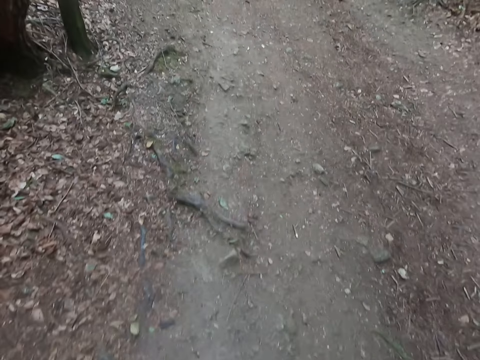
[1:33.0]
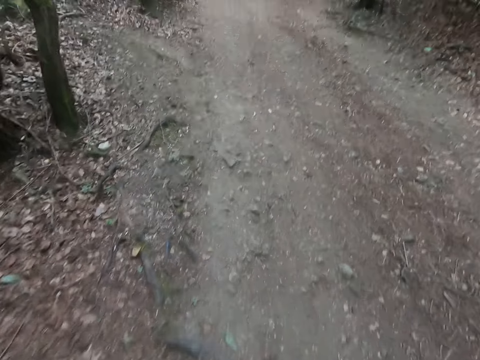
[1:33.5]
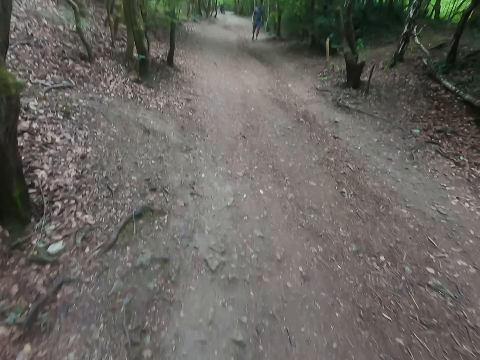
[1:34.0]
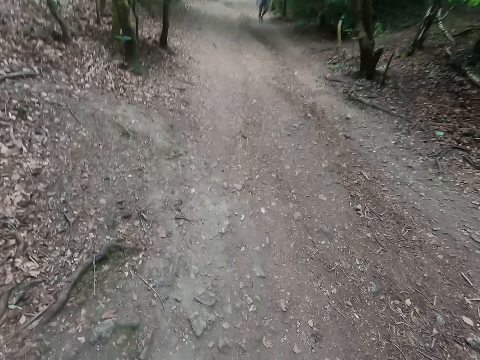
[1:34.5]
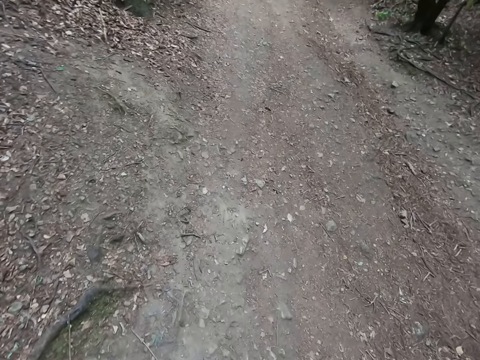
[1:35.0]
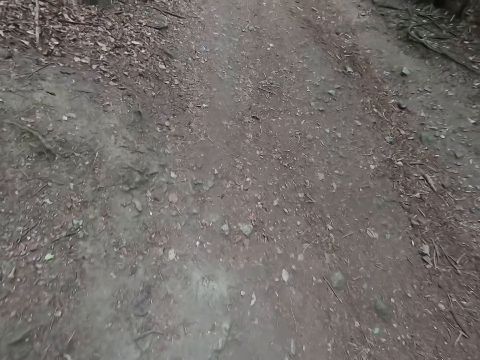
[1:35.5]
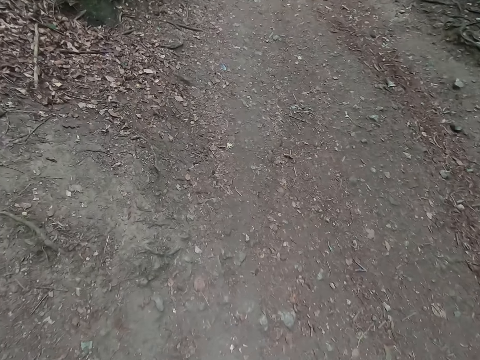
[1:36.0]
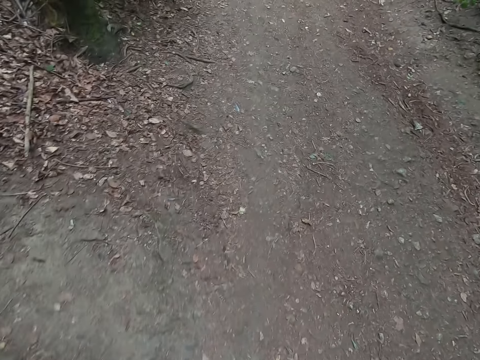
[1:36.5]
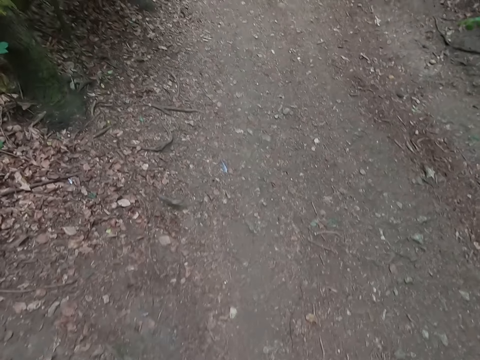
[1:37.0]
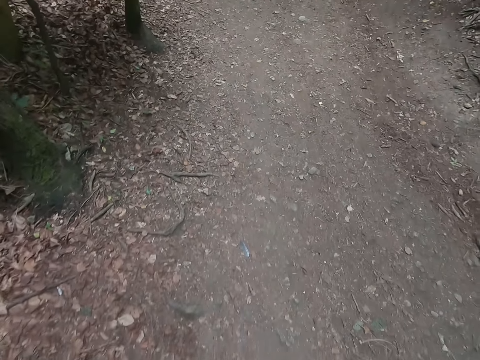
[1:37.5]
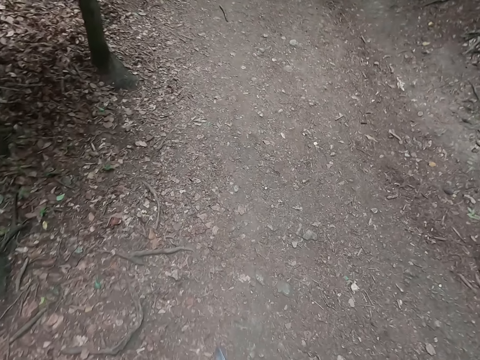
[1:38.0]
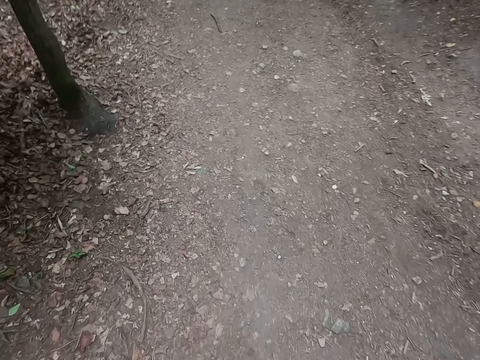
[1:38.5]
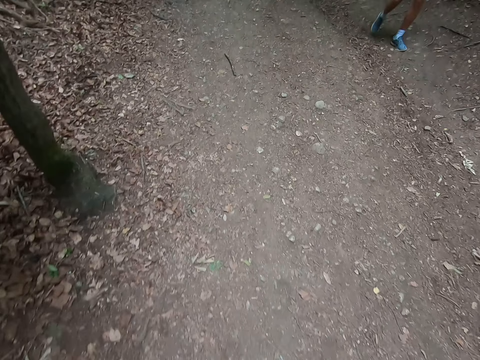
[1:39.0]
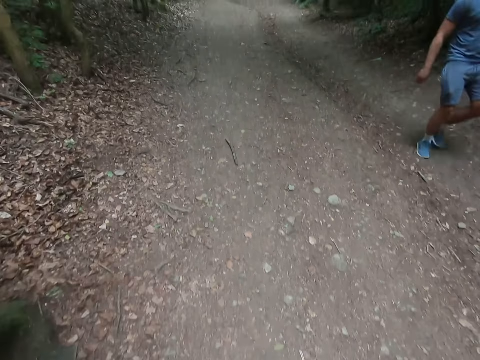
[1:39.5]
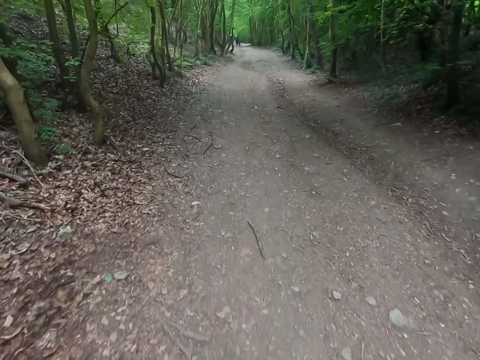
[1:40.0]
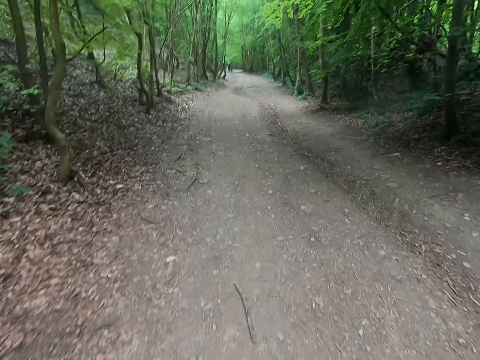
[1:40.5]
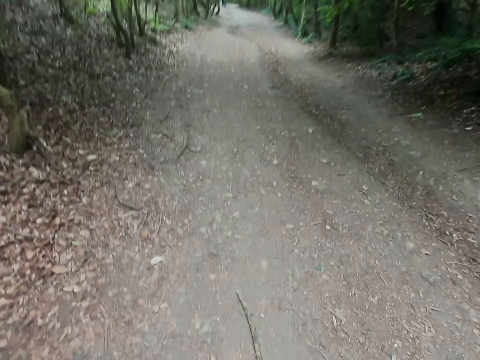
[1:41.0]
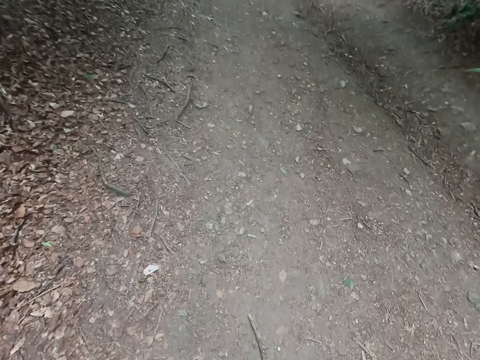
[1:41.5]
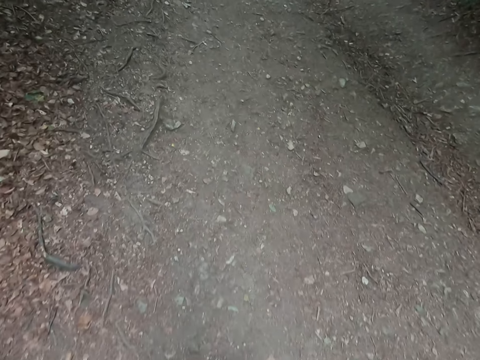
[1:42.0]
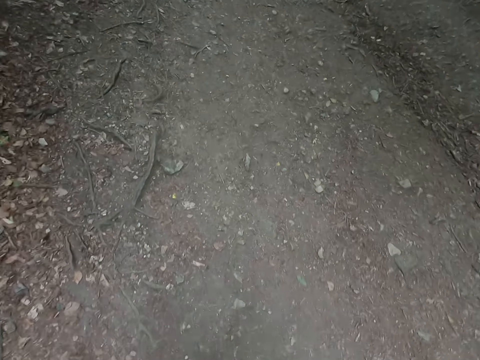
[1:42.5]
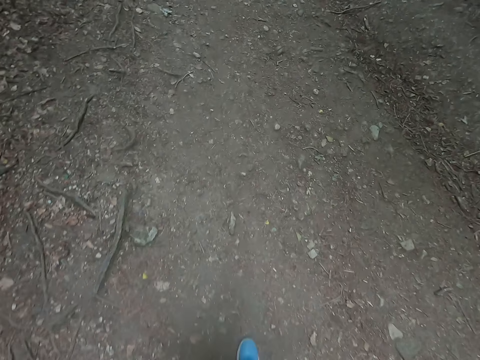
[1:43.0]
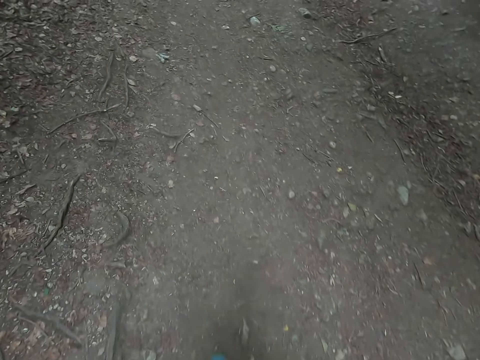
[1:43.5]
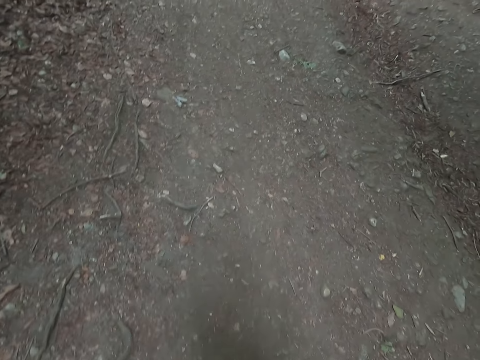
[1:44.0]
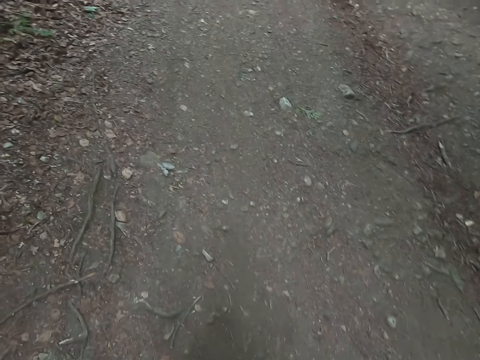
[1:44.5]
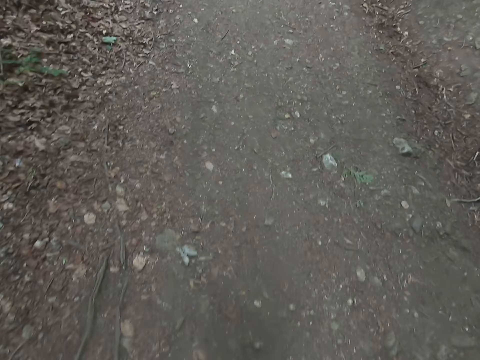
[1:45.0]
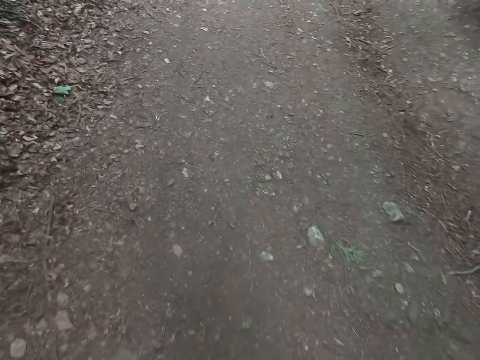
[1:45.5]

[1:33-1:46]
A man walks along the forest. The man walks past the camera wearer on the road. The camera wearer walks on the road.

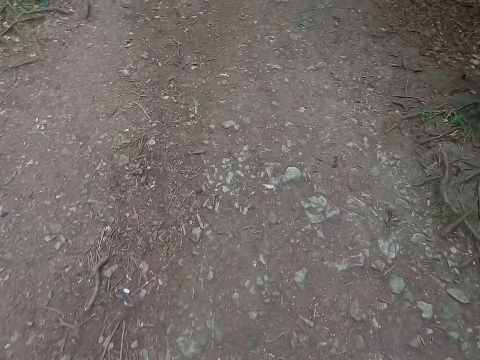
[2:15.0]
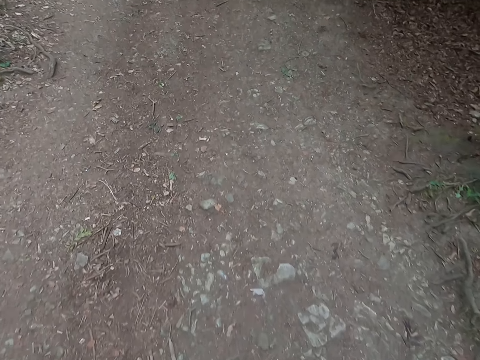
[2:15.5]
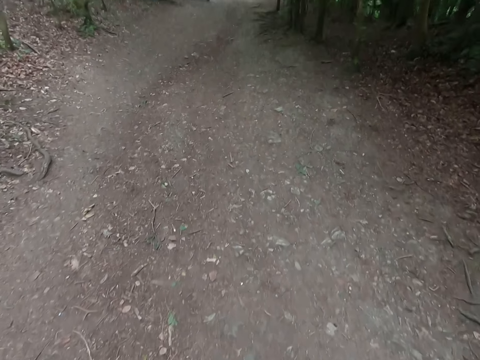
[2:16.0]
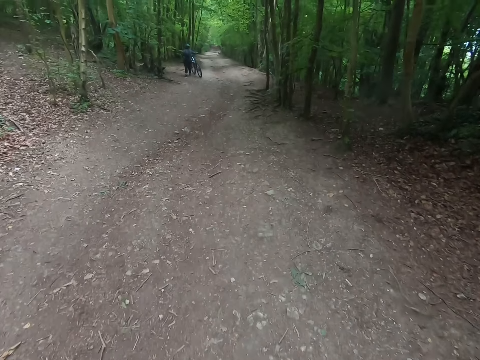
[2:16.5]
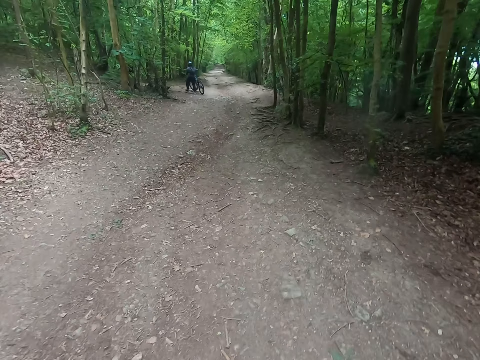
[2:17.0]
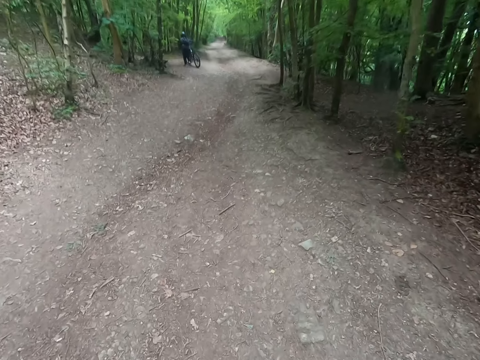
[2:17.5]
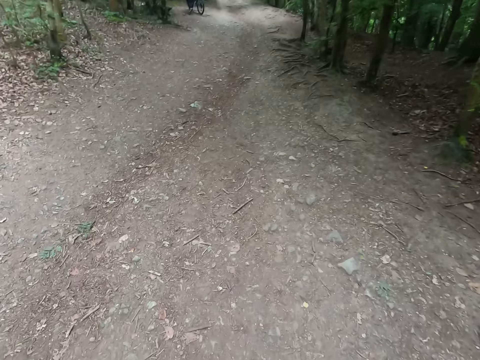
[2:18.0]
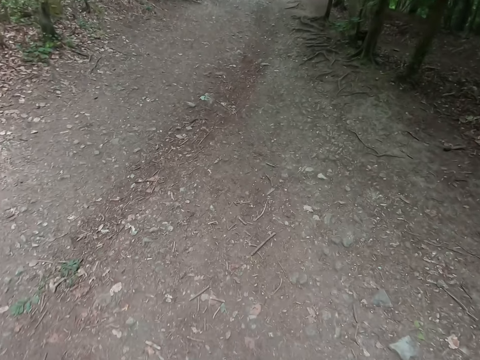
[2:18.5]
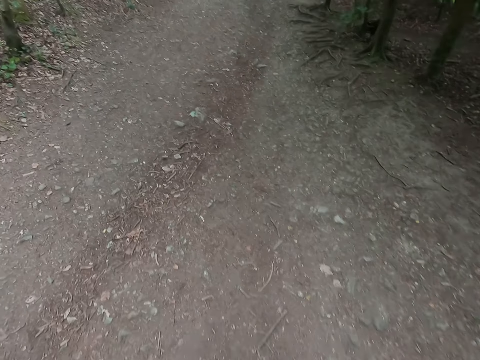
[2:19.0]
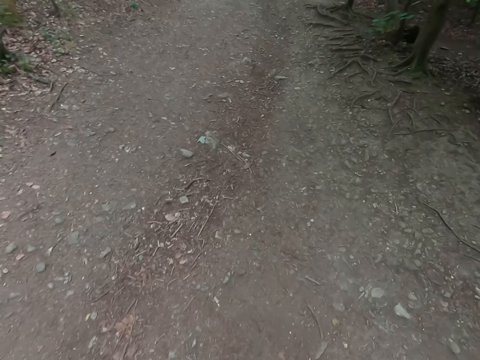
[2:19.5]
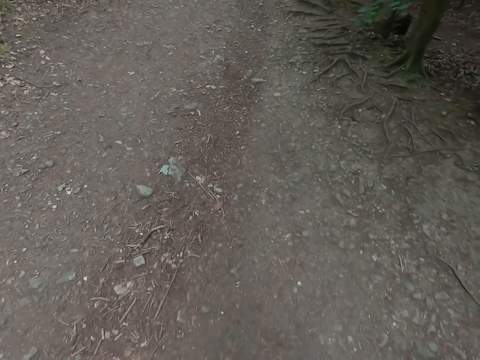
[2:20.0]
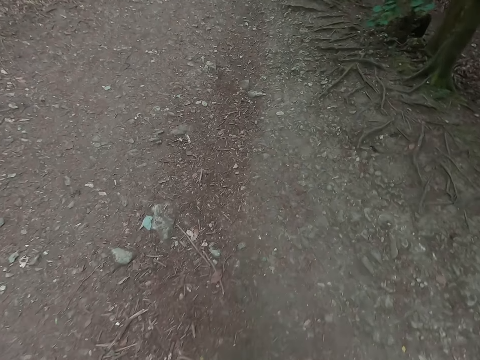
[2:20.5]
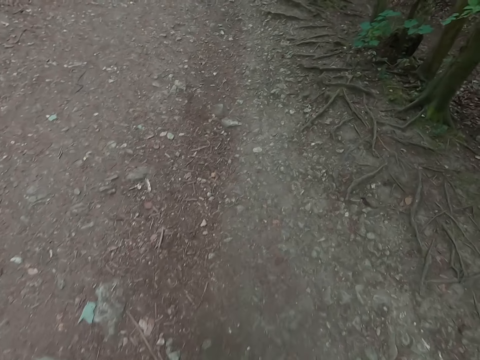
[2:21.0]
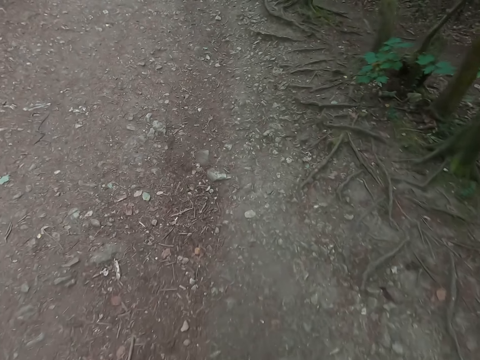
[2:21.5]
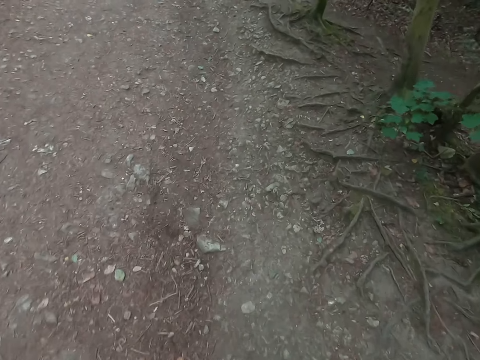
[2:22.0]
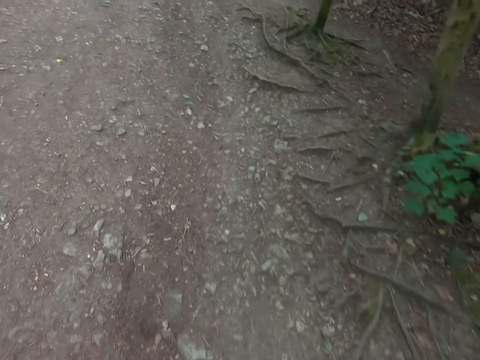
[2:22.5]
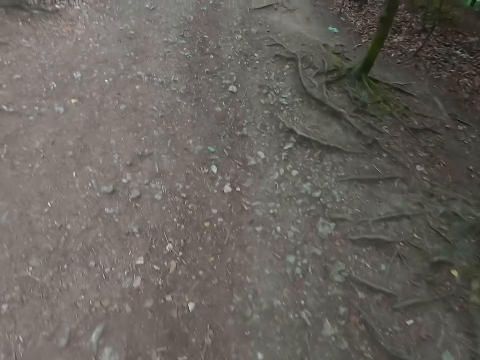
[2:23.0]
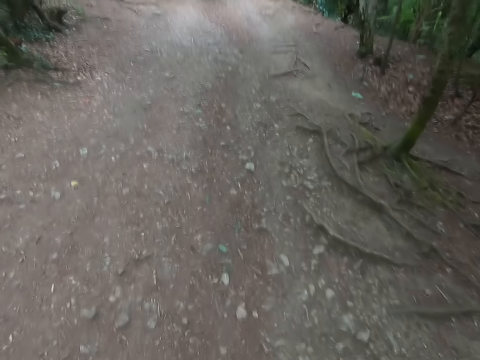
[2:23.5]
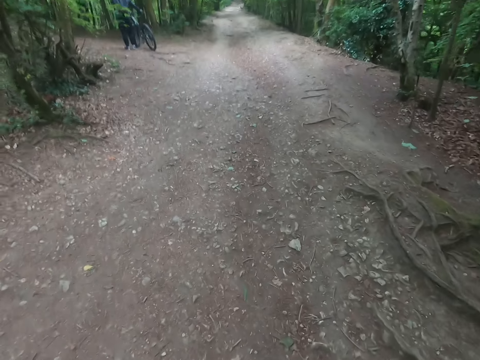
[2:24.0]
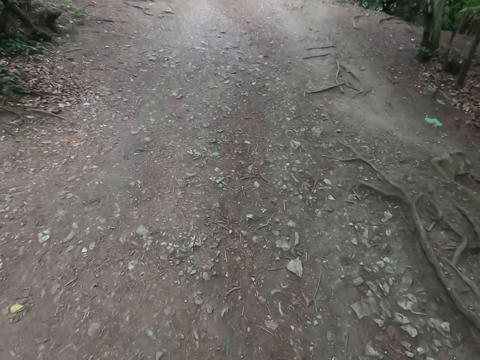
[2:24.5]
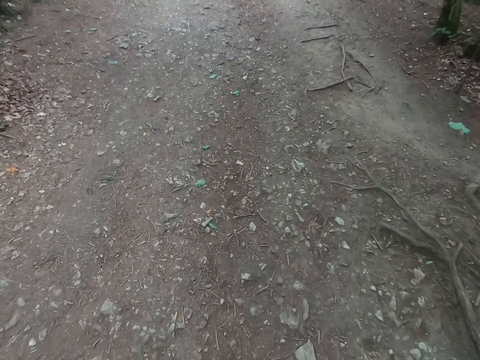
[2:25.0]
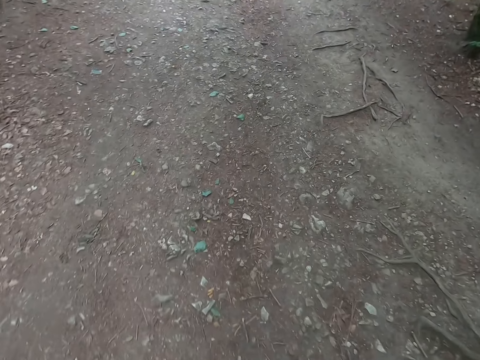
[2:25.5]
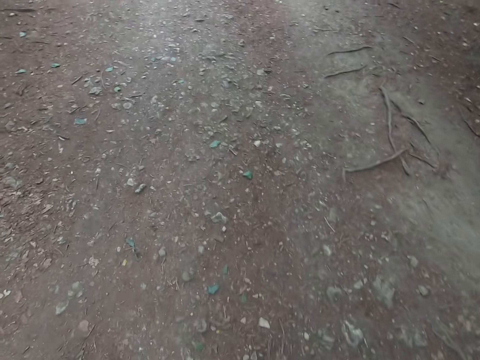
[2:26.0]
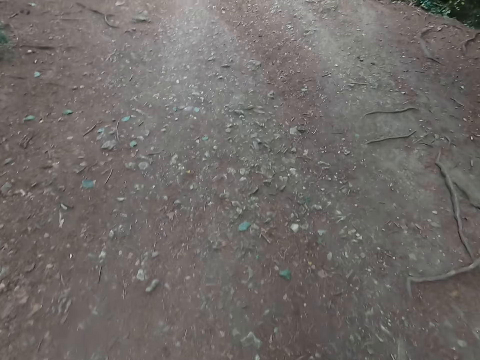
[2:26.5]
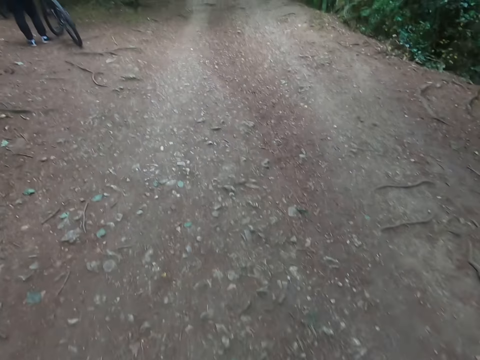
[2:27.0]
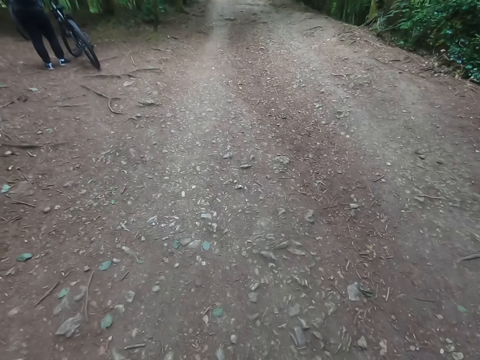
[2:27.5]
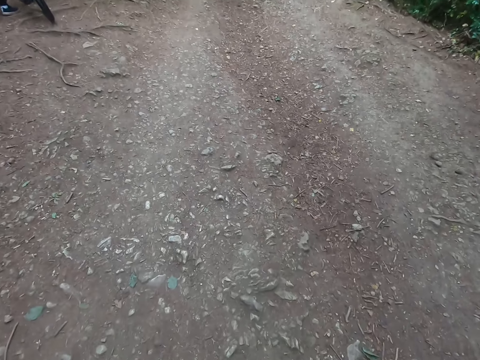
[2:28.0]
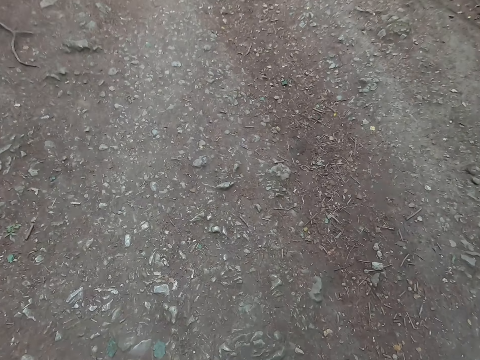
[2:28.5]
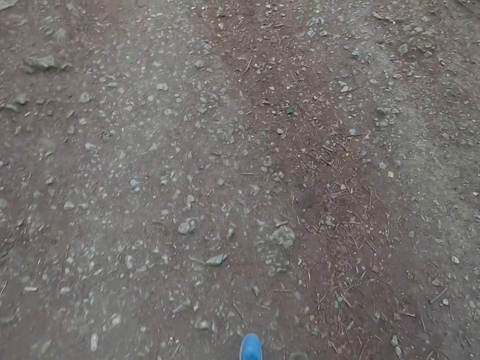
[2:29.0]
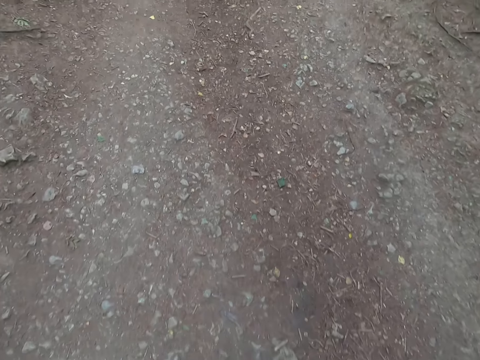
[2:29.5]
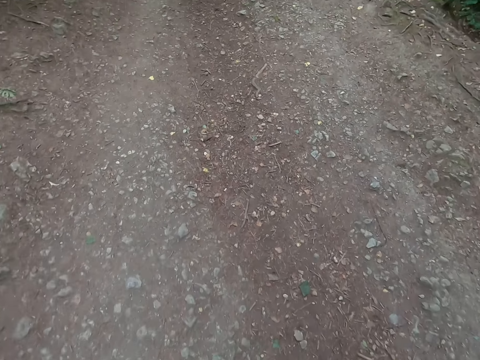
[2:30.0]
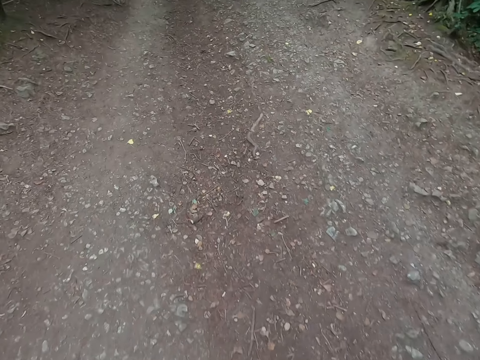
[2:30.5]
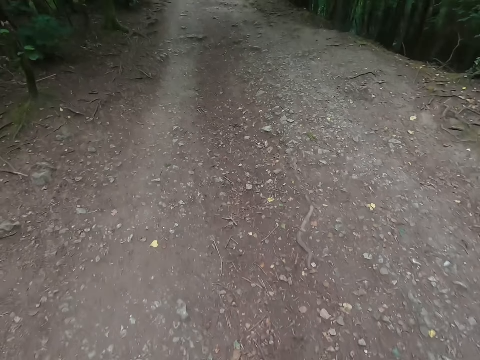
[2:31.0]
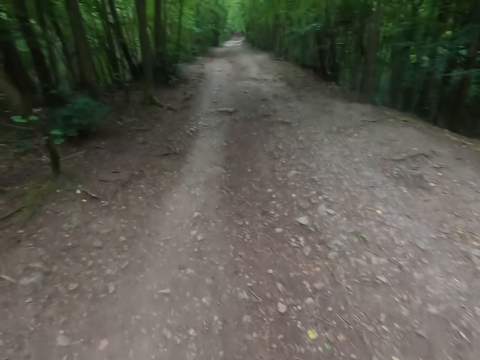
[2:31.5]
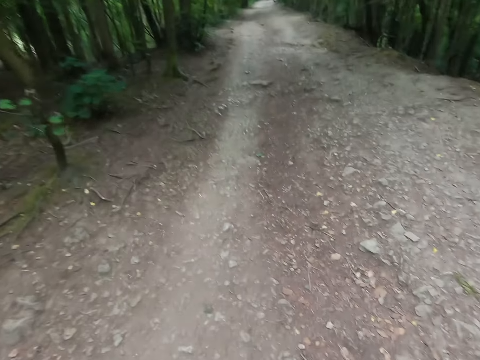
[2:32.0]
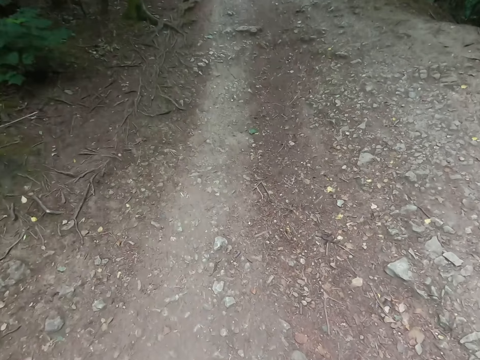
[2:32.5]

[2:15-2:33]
A man pushes a bike. He pushes the bike repeatedly.
